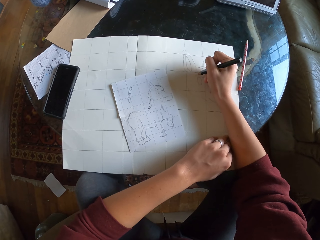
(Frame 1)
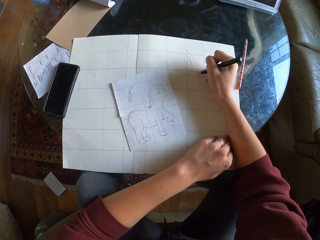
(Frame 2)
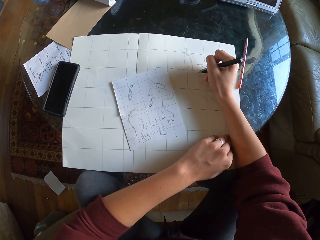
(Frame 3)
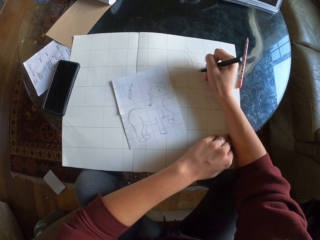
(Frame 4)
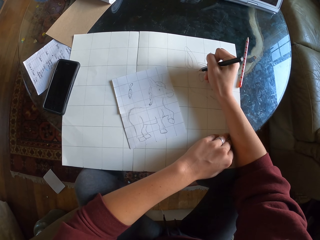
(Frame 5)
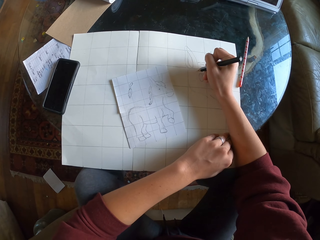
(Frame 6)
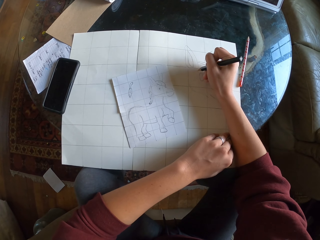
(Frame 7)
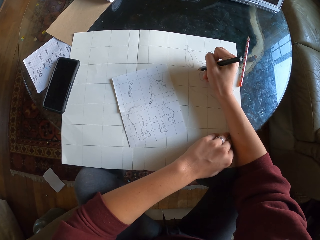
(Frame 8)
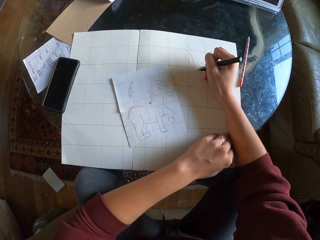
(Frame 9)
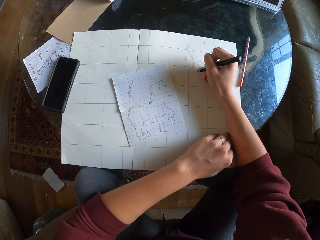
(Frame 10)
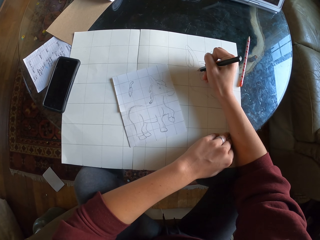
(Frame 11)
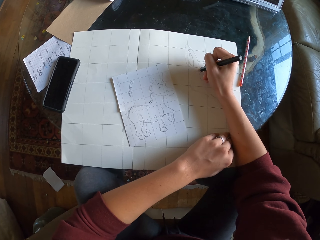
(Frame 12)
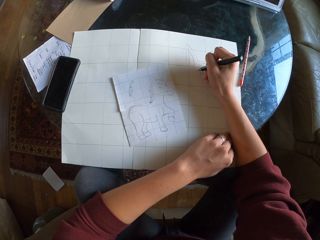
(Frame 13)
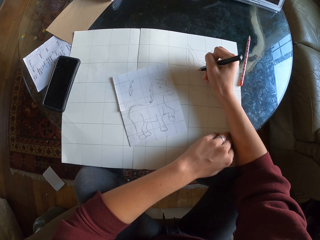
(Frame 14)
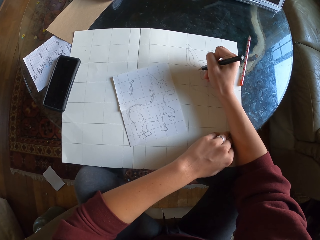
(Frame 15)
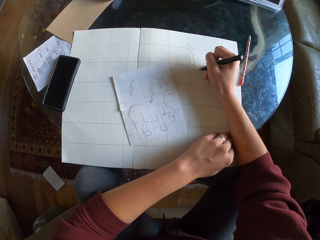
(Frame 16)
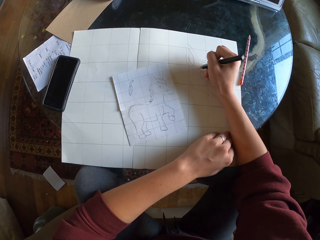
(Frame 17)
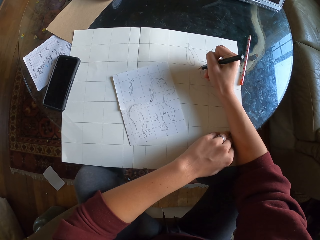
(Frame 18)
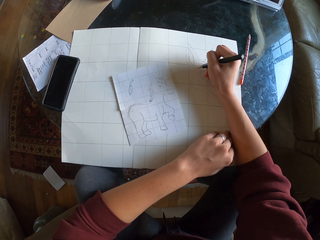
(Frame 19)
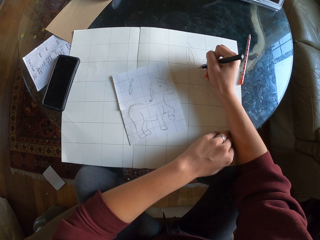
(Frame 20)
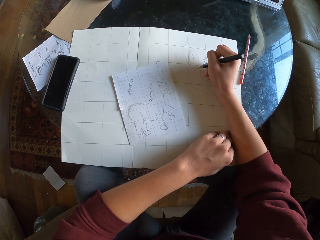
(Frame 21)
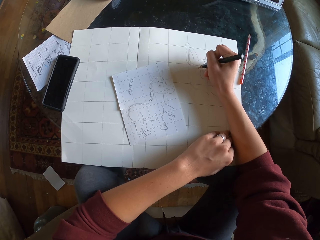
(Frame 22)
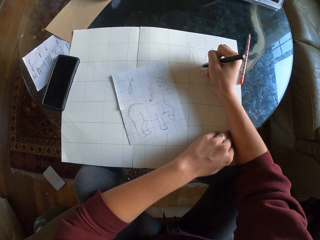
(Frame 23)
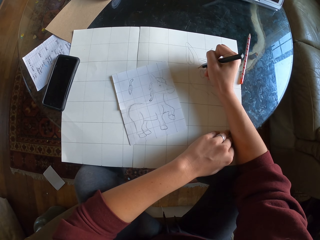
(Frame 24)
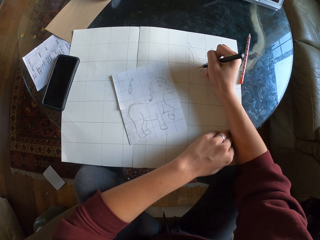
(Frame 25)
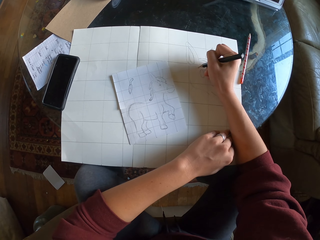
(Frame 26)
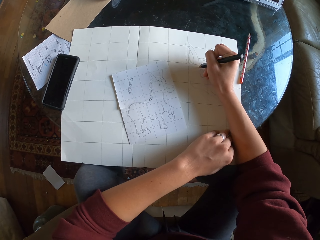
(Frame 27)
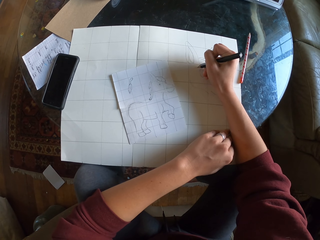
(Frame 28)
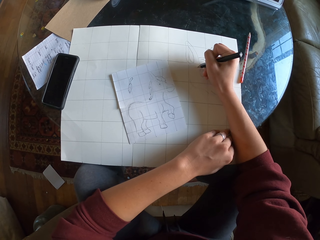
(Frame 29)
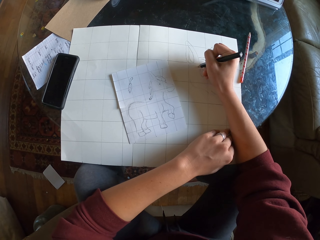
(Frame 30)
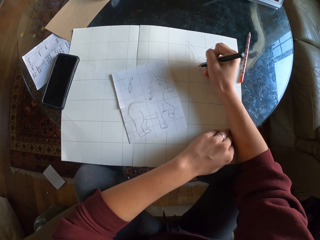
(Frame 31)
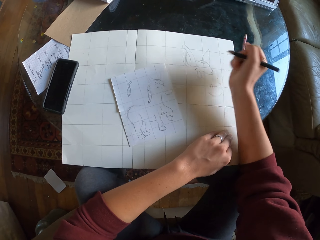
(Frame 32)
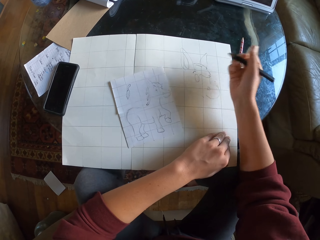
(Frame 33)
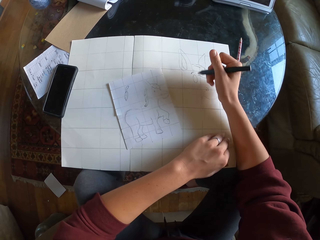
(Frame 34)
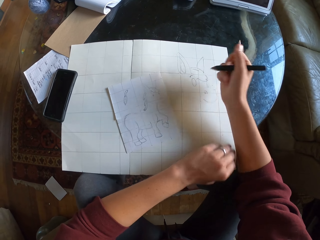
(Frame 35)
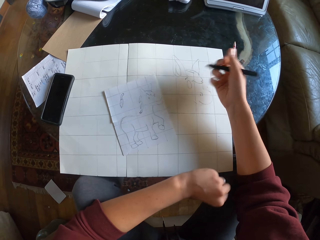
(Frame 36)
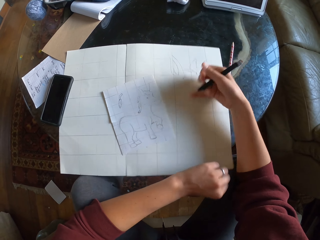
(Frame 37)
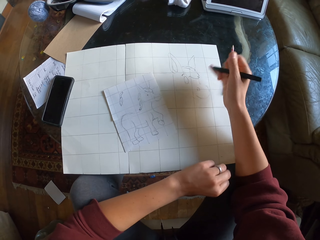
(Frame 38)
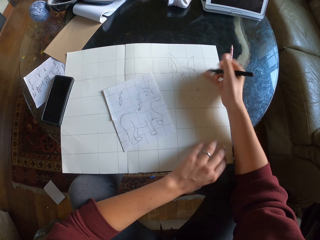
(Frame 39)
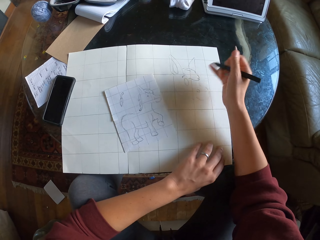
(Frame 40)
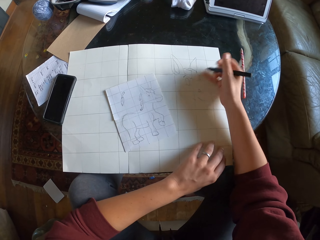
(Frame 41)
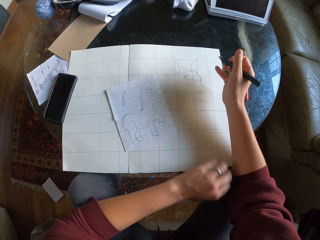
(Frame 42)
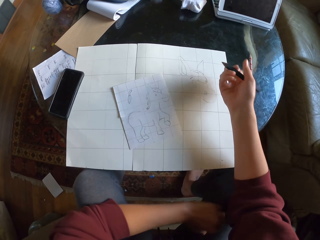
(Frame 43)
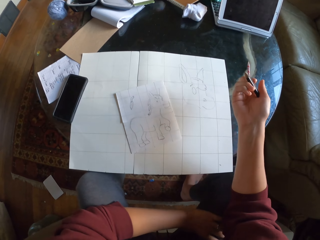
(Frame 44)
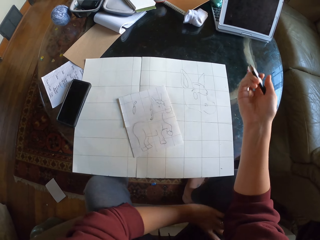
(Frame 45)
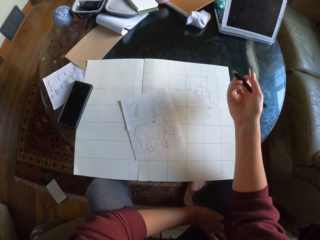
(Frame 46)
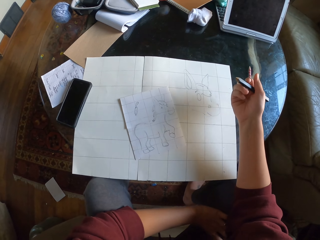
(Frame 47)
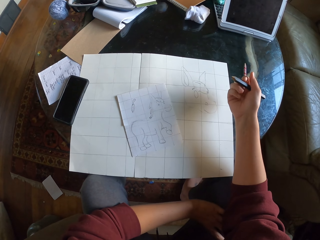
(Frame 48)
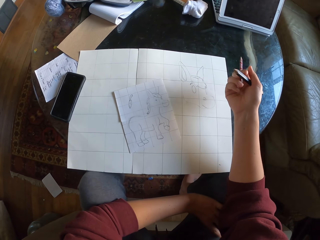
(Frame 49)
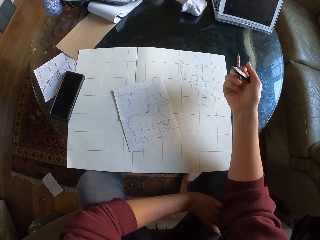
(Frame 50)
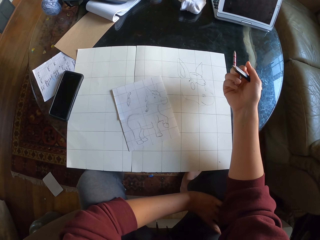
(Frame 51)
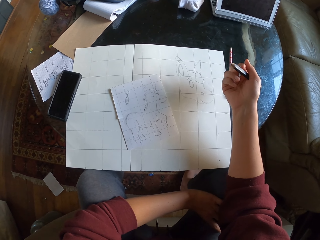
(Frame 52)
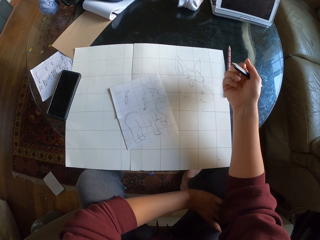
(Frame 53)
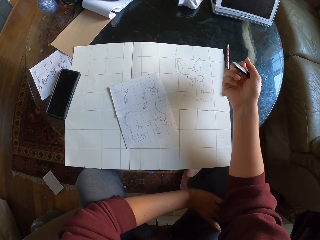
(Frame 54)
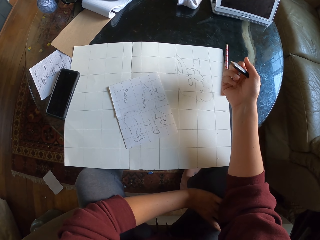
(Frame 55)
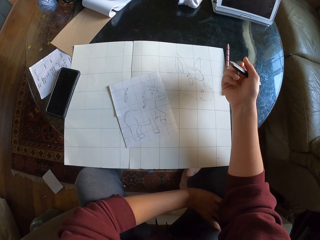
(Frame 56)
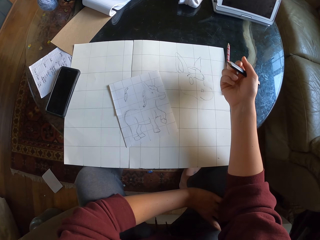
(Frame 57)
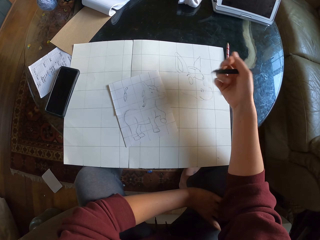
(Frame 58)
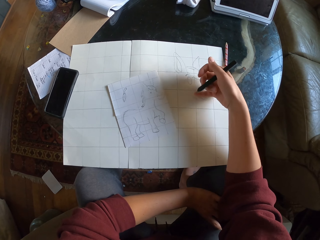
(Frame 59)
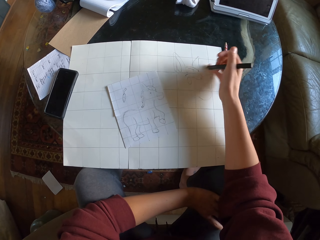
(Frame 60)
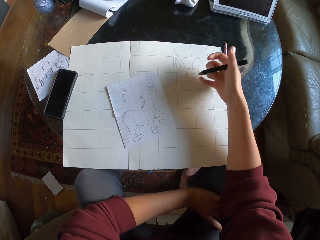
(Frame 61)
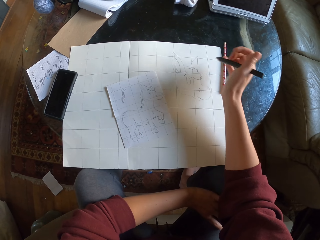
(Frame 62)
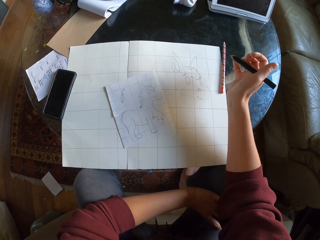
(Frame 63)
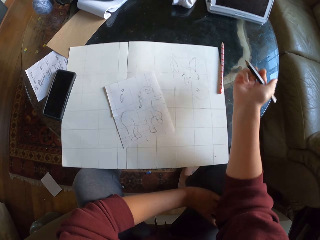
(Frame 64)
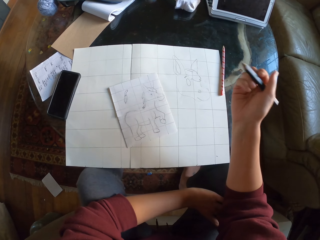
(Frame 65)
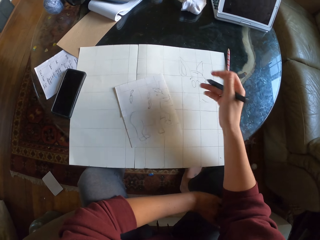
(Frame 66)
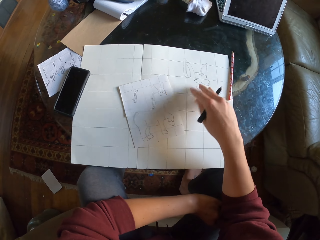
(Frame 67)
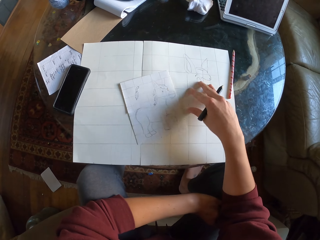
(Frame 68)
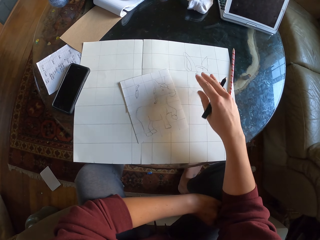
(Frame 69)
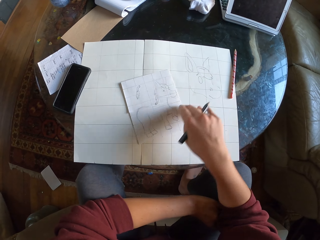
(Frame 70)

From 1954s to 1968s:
The camera wearer sketches on the drawing paper. He wipes the drawing paper with his hand. He drops his hand from the table. He stares at the drawing. He wipes the drawing paper with his hand.

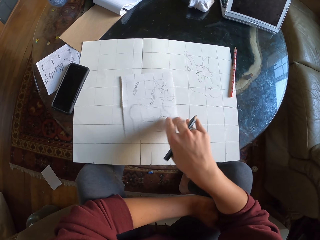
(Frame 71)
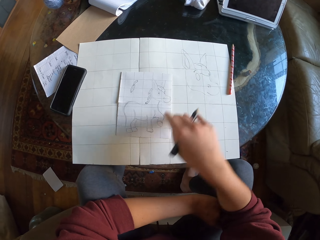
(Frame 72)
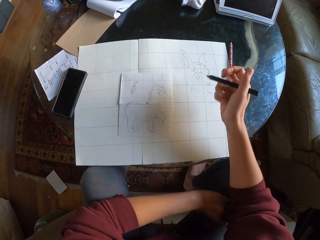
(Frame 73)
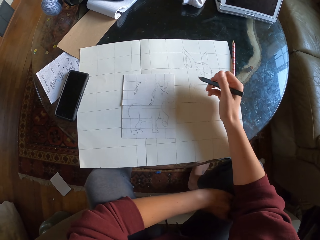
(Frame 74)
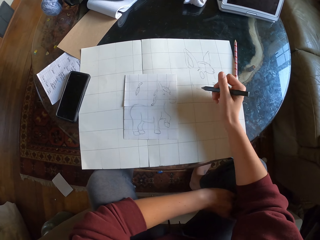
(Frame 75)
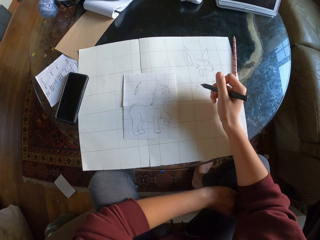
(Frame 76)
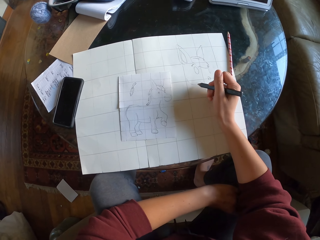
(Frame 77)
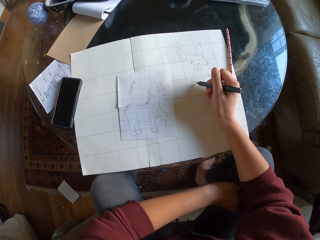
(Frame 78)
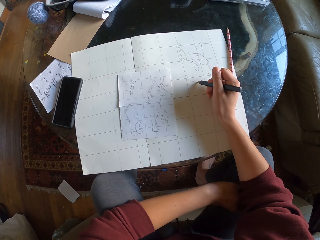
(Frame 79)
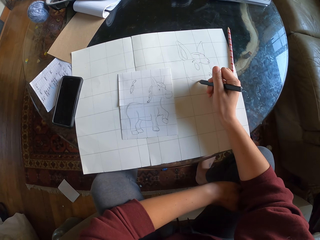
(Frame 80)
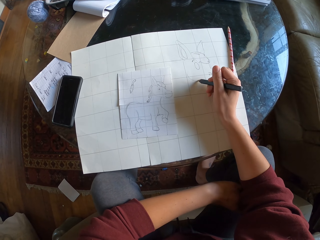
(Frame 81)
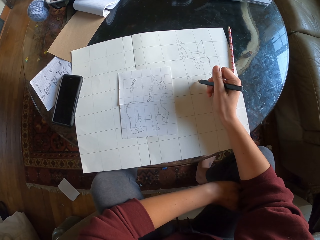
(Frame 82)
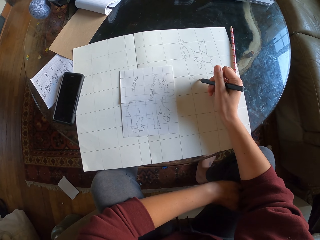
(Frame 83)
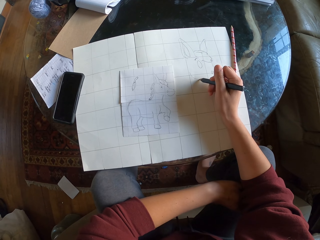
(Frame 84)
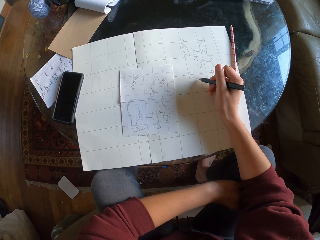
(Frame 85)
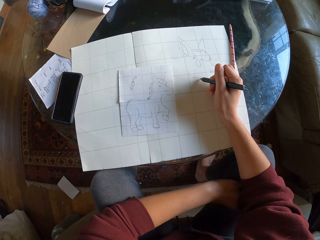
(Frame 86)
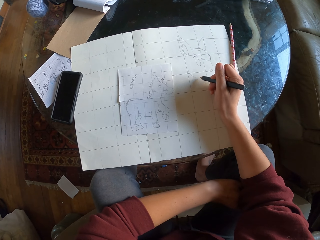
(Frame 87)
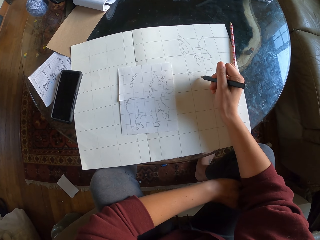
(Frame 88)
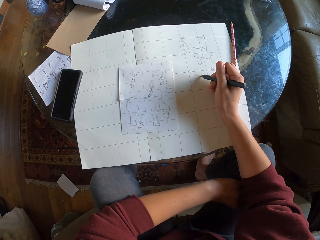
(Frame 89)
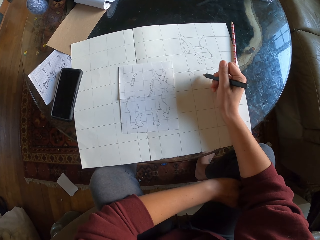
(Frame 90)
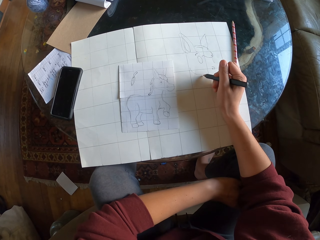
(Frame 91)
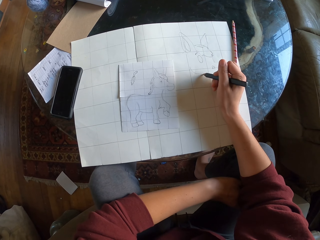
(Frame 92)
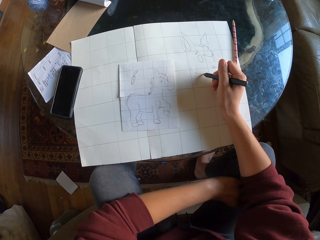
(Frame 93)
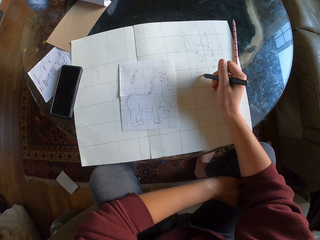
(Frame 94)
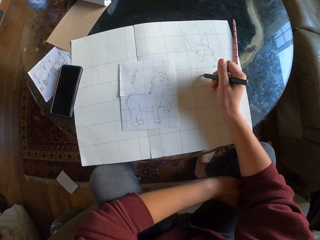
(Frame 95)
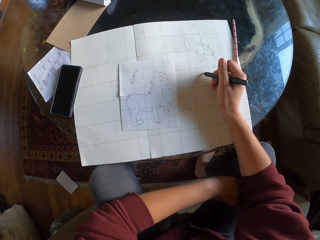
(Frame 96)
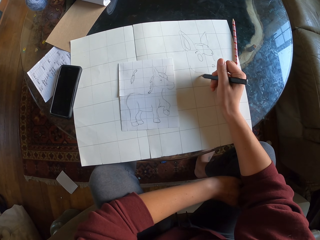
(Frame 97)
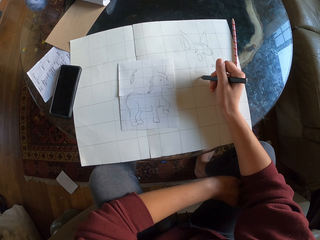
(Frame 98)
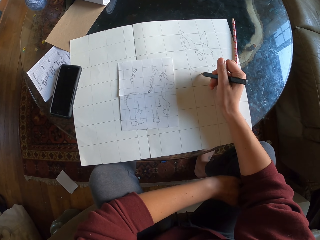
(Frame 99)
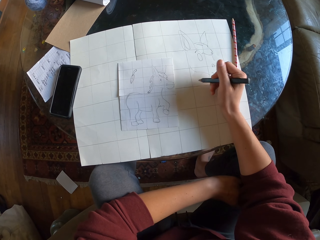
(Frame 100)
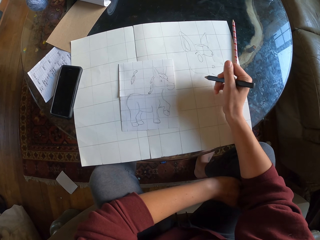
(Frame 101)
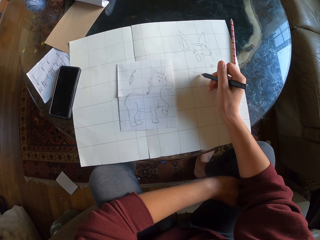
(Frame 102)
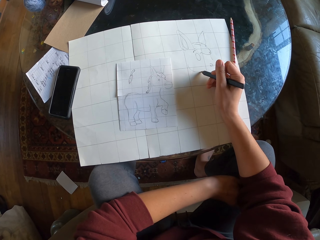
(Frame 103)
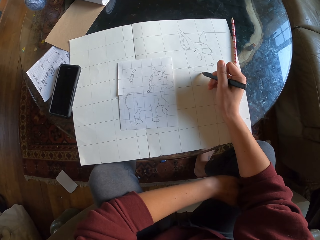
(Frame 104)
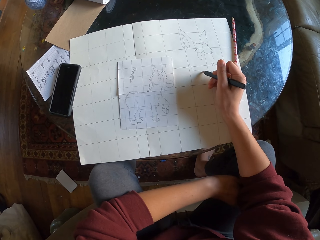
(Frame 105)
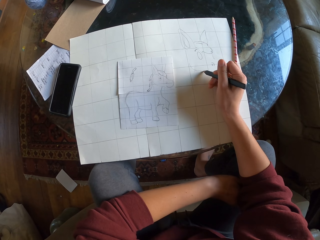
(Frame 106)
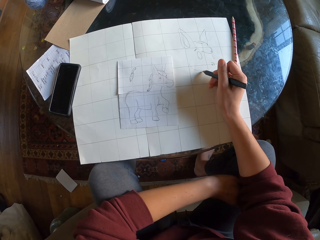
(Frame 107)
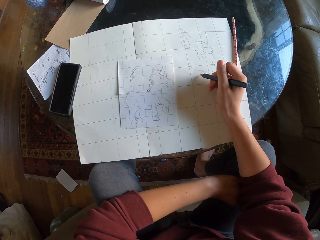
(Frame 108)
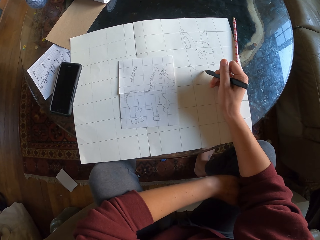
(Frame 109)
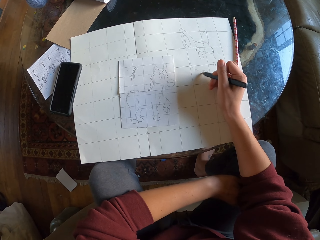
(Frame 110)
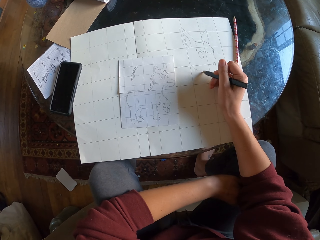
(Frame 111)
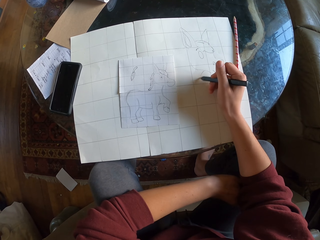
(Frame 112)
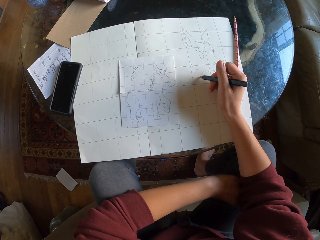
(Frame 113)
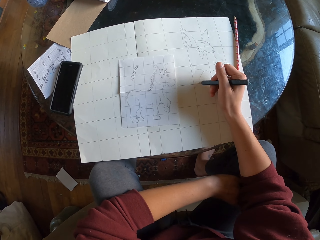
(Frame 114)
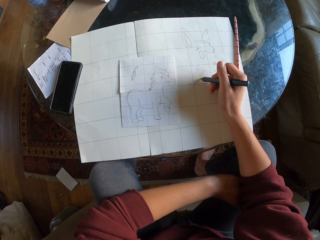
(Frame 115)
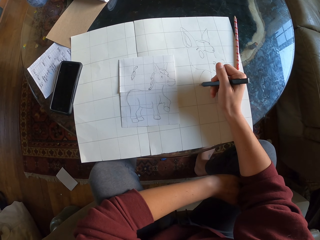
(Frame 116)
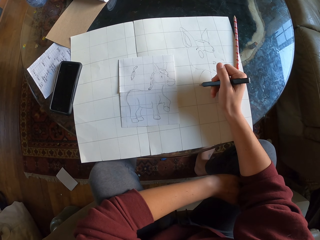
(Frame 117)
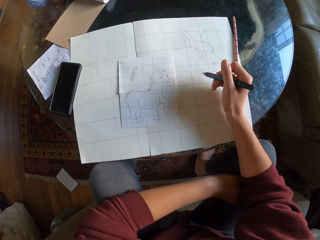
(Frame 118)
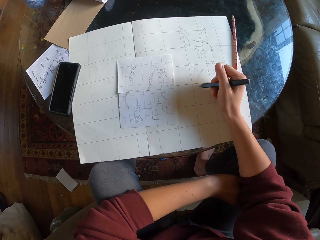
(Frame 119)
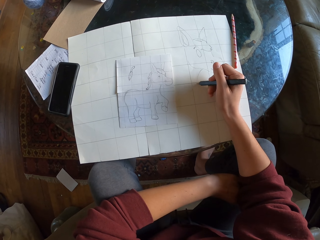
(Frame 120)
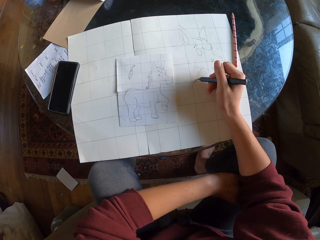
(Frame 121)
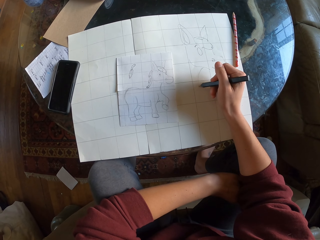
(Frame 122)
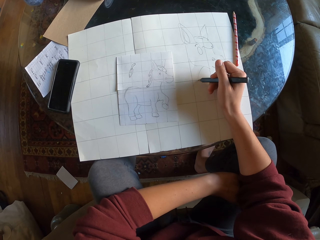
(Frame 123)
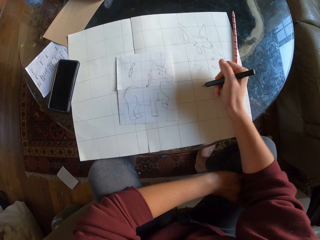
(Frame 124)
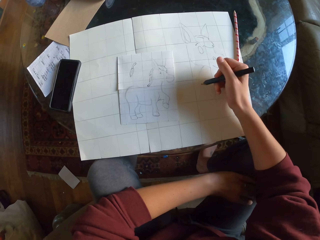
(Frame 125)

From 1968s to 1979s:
The camera wearer moves the paper slightly. They sketch on the drawing paper.
